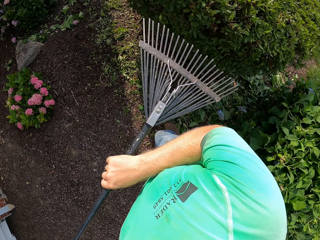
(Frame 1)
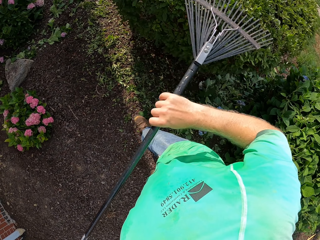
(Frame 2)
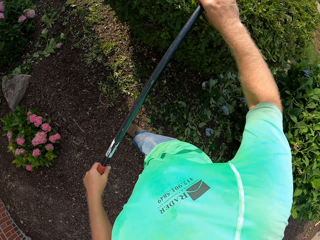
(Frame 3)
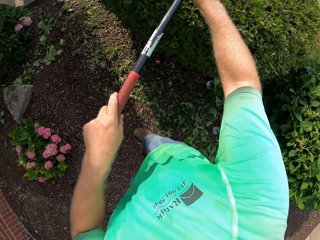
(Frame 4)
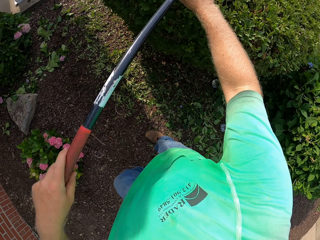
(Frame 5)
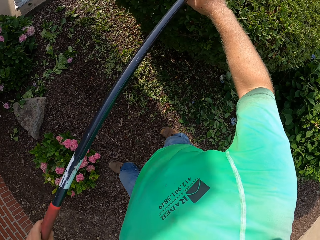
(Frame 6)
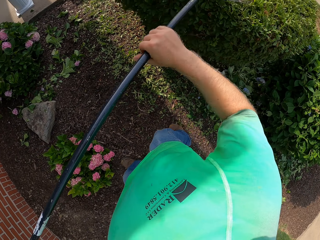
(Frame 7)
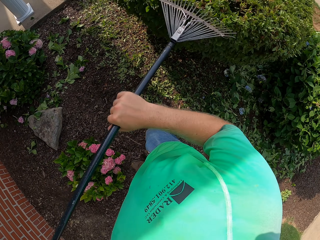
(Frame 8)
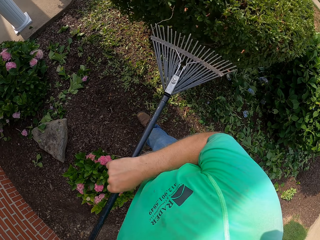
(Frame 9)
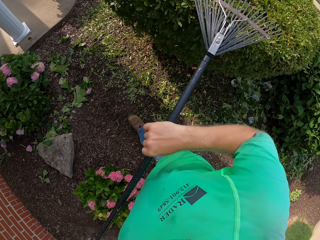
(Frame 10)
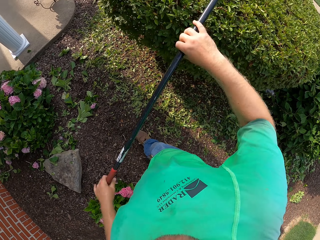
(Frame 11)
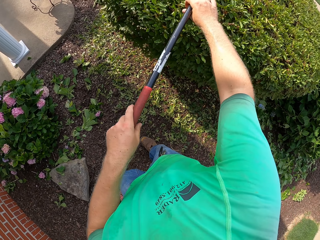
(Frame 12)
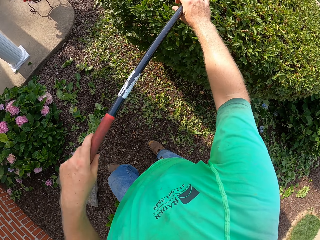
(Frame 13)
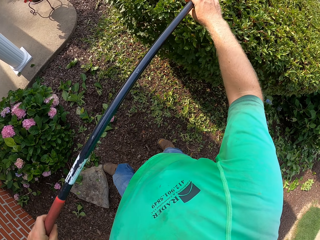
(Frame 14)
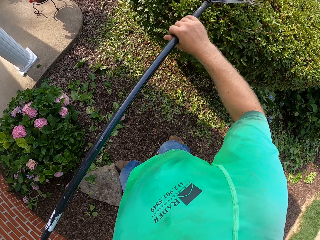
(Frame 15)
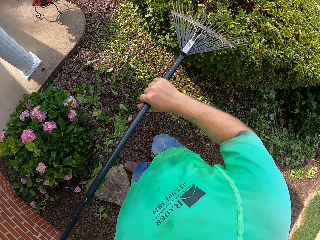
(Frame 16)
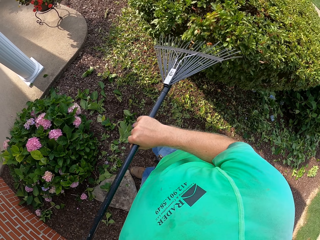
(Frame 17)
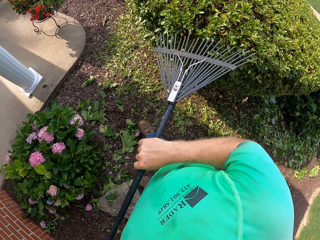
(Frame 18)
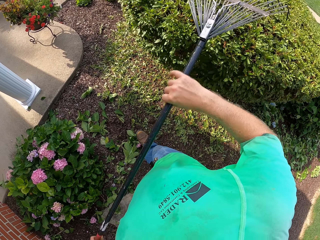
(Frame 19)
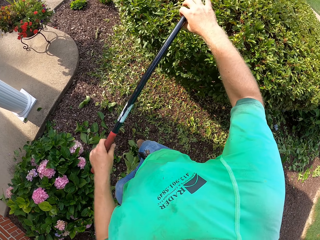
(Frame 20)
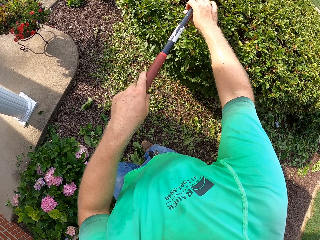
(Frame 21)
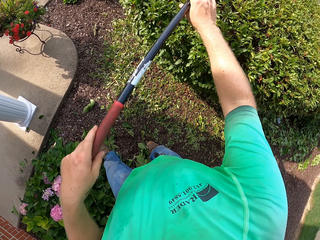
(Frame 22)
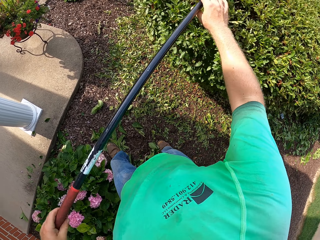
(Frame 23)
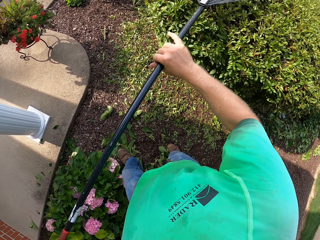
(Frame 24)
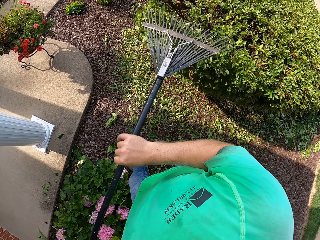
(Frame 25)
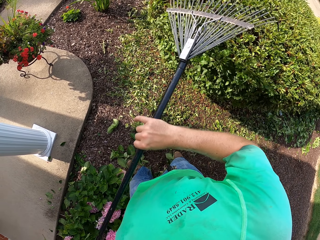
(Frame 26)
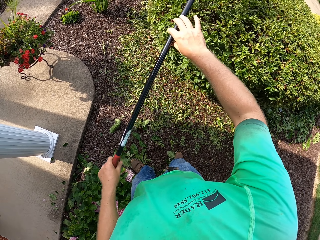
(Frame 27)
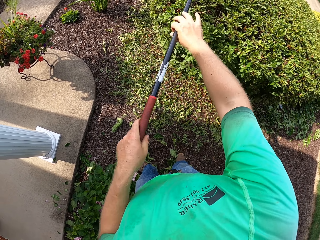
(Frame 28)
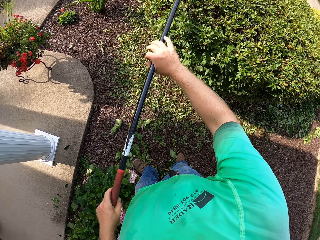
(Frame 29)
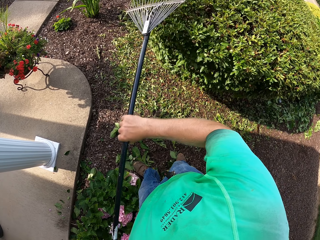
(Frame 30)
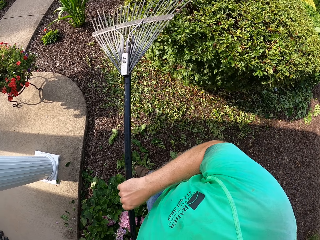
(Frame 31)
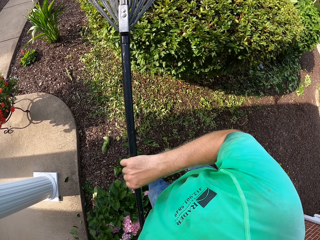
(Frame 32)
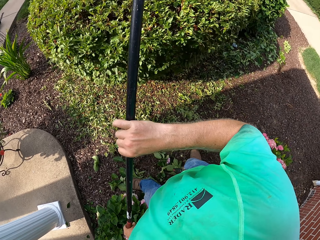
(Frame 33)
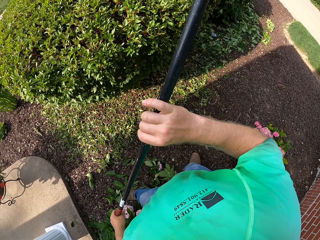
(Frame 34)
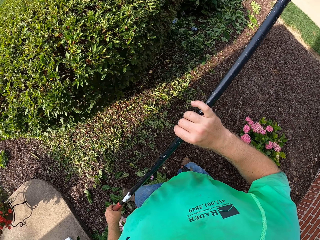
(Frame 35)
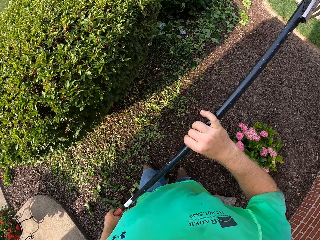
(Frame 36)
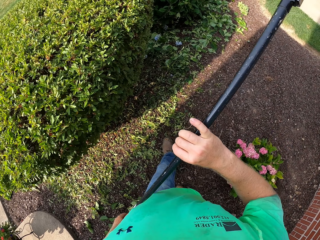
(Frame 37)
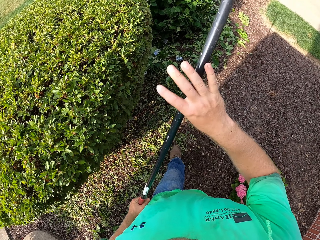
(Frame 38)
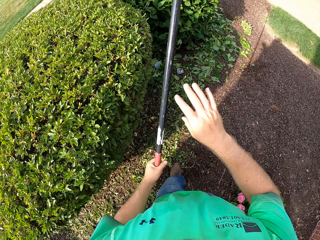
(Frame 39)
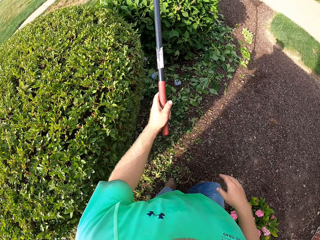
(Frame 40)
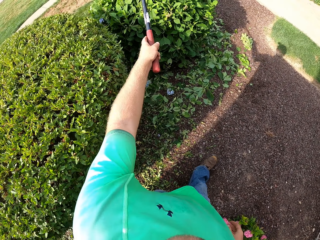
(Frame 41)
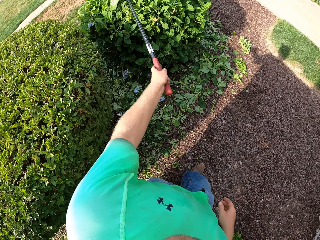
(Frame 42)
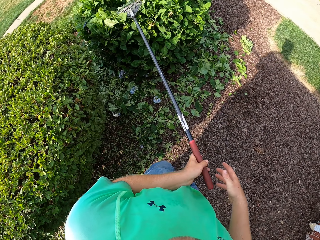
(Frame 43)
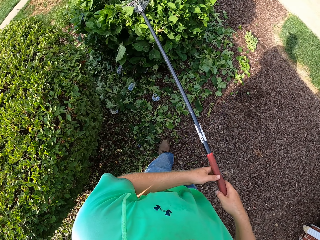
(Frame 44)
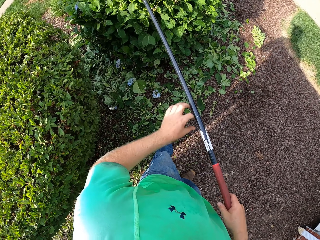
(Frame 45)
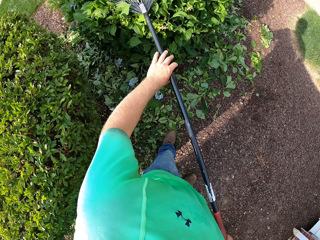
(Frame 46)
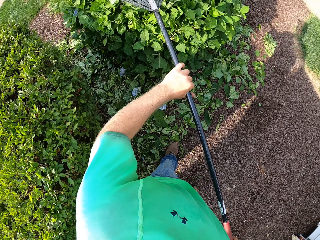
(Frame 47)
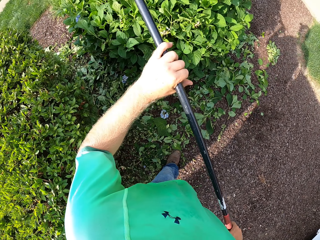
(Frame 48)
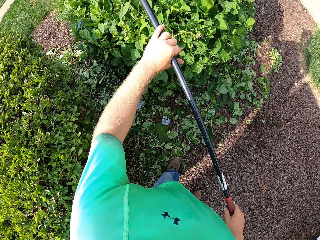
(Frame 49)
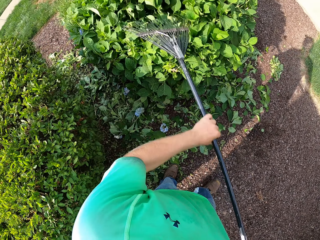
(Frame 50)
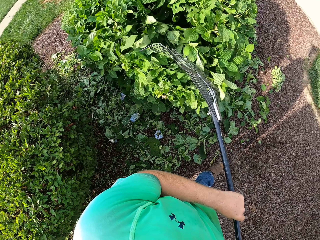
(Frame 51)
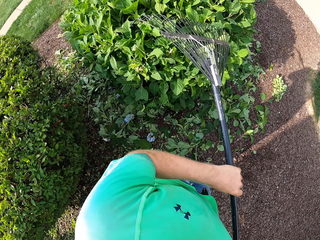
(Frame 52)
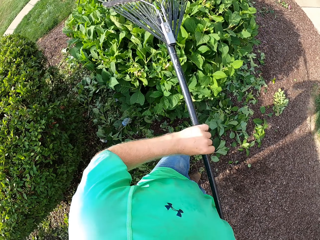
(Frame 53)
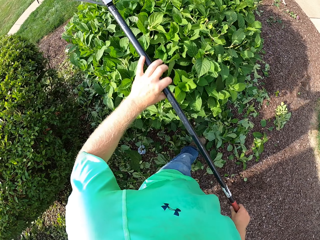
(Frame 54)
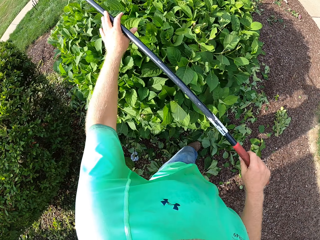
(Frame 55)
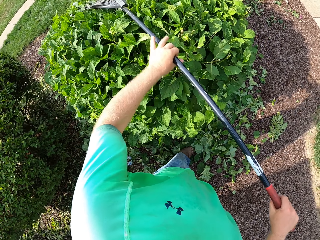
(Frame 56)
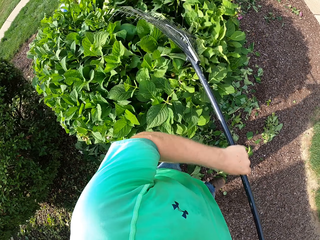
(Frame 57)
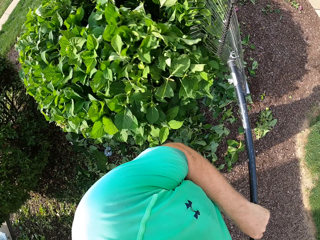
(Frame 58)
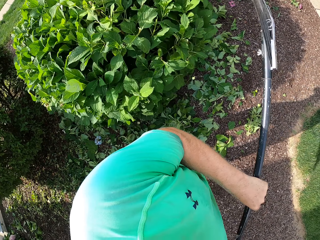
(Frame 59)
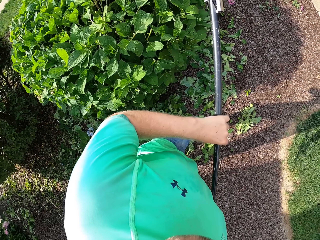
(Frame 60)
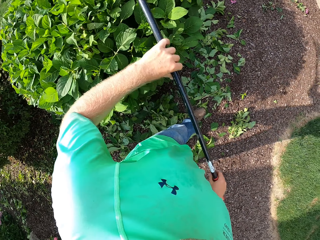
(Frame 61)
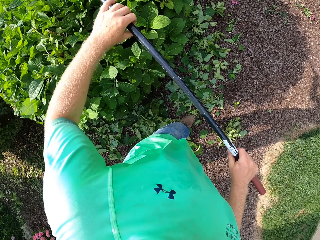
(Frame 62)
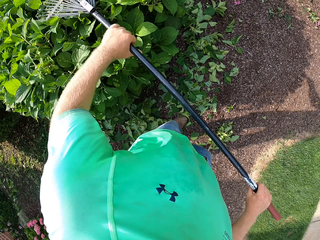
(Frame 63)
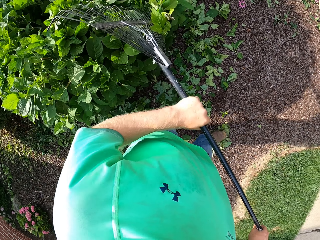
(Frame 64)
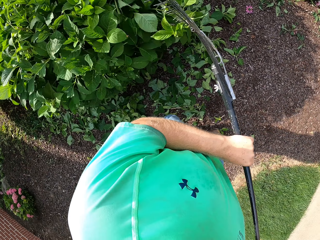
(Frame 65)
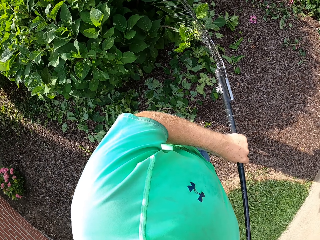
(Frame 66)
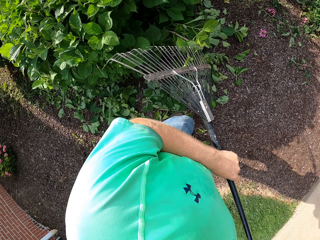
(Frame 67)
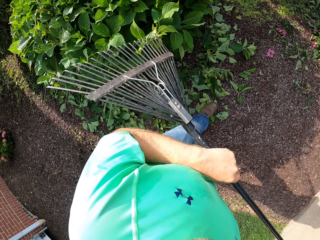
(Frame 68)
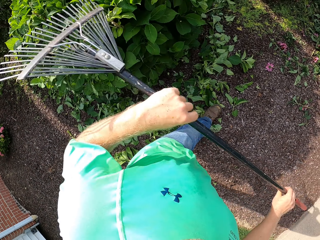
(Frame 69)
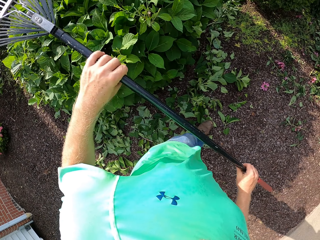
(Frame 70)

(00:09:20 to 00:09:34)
The camera wearer sweeps leaves from the trees. He holds the rake in his left hand and rakes the bush with the rake in his left hand. He holds the rake with both hands and rakes the bush with the rake in both hands.

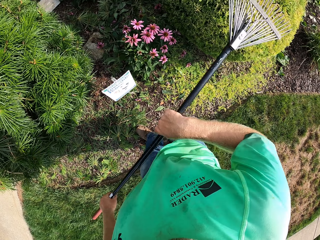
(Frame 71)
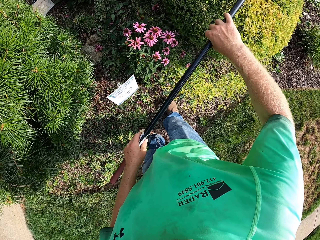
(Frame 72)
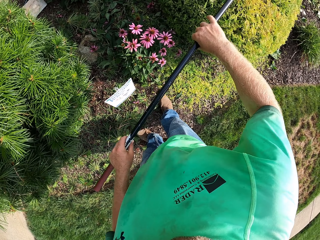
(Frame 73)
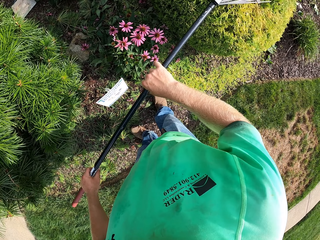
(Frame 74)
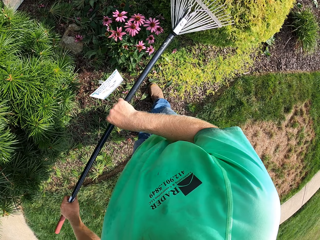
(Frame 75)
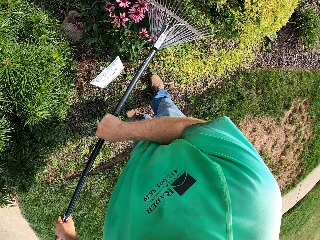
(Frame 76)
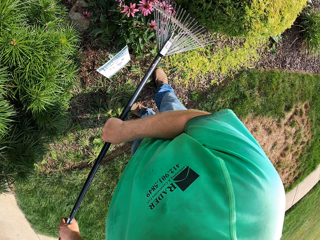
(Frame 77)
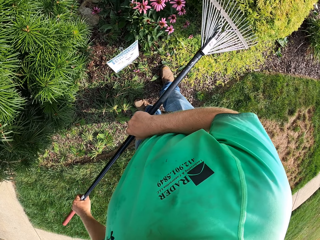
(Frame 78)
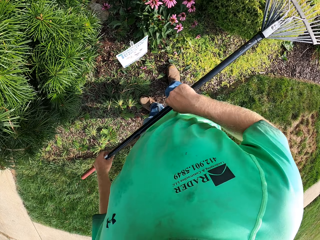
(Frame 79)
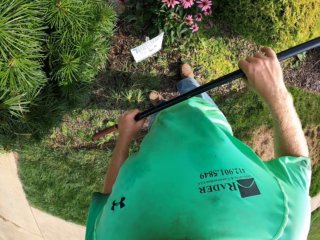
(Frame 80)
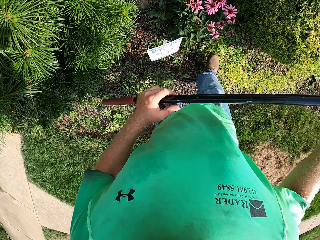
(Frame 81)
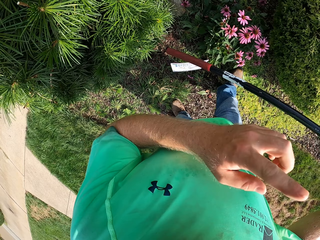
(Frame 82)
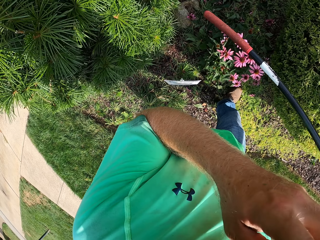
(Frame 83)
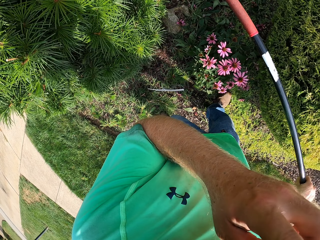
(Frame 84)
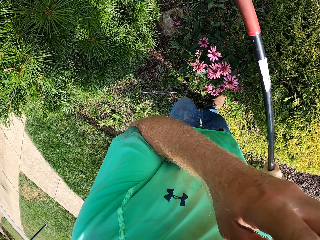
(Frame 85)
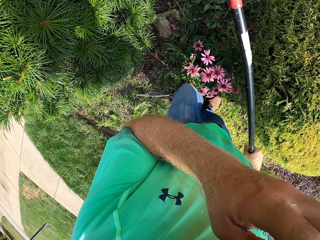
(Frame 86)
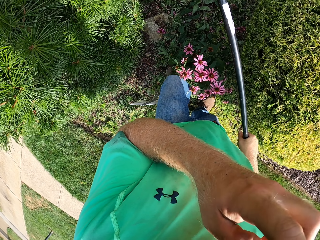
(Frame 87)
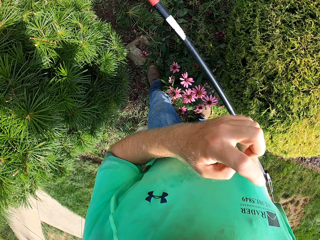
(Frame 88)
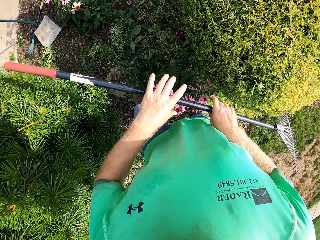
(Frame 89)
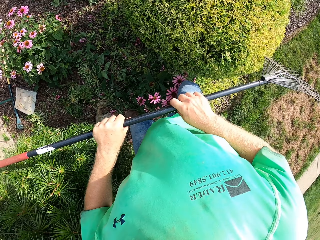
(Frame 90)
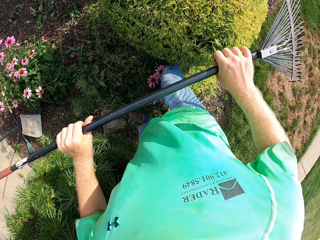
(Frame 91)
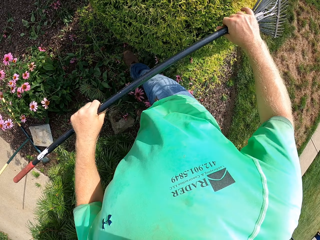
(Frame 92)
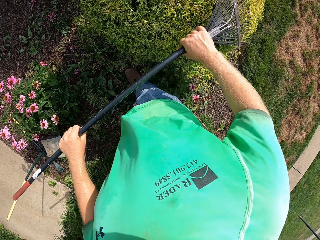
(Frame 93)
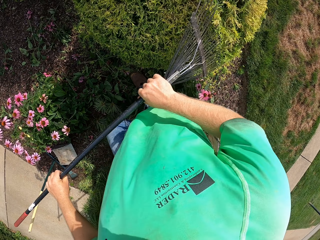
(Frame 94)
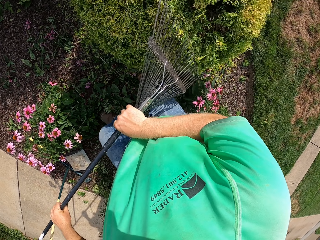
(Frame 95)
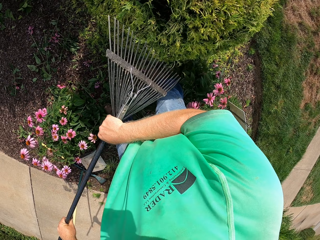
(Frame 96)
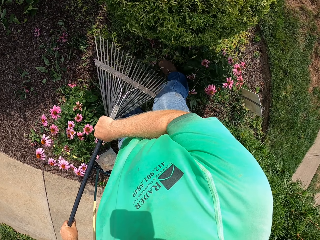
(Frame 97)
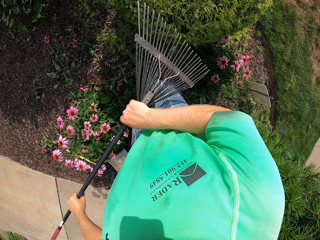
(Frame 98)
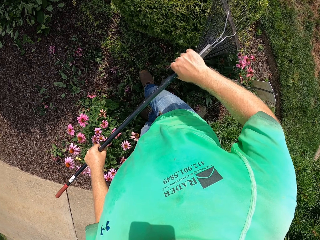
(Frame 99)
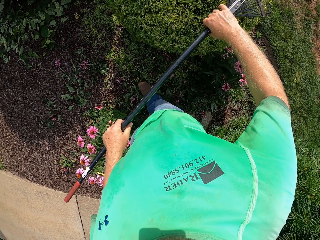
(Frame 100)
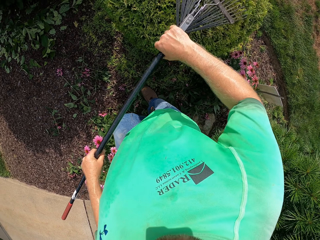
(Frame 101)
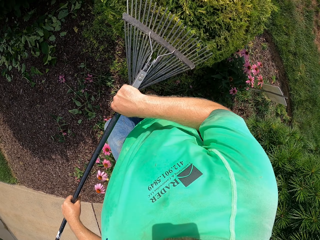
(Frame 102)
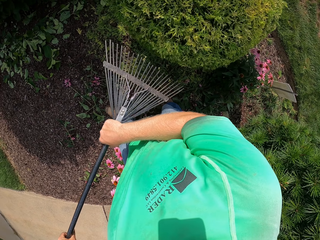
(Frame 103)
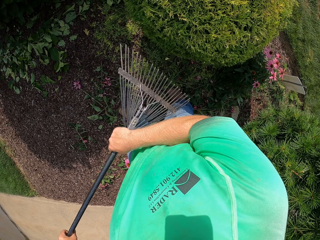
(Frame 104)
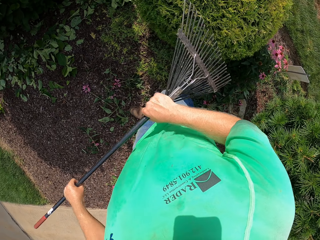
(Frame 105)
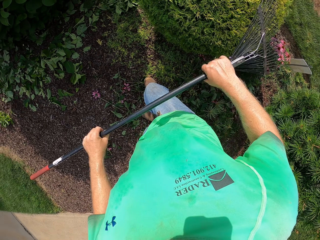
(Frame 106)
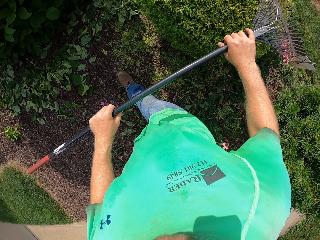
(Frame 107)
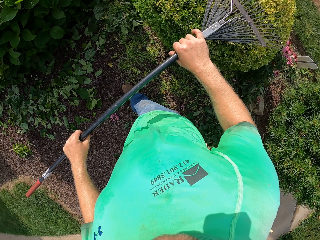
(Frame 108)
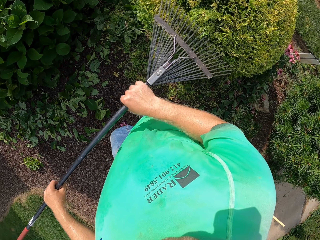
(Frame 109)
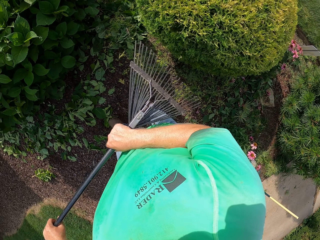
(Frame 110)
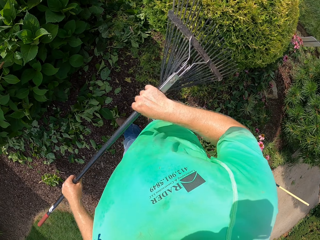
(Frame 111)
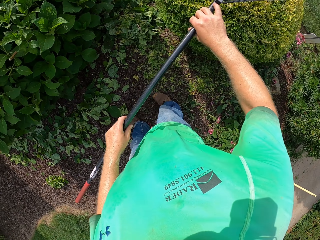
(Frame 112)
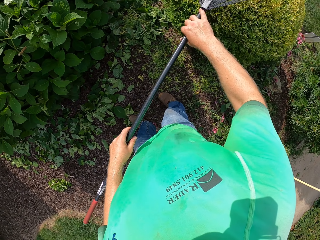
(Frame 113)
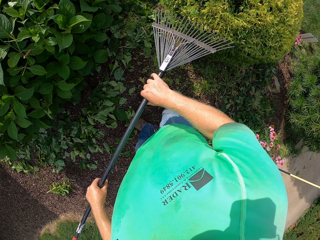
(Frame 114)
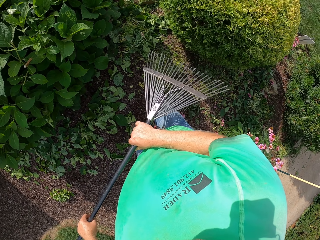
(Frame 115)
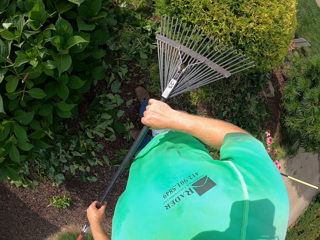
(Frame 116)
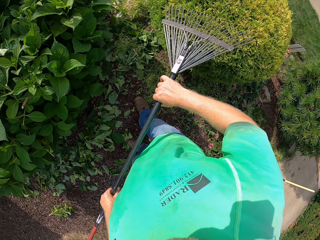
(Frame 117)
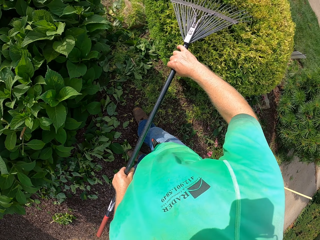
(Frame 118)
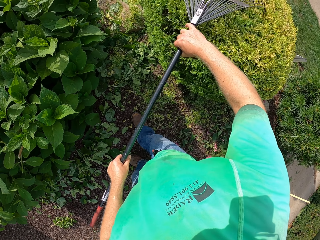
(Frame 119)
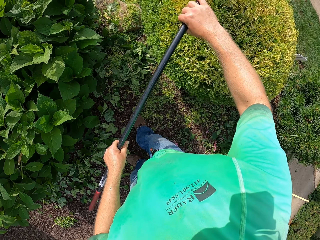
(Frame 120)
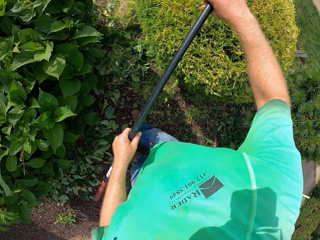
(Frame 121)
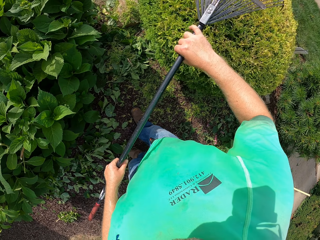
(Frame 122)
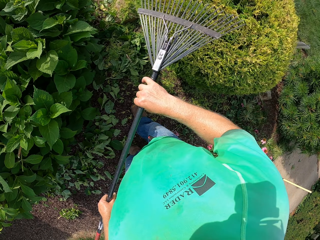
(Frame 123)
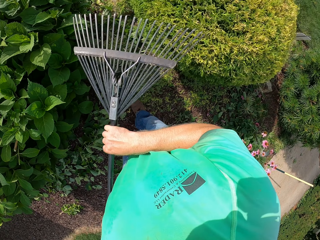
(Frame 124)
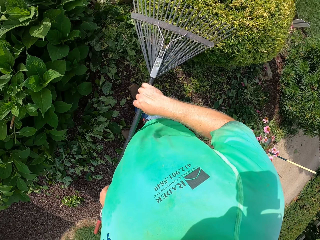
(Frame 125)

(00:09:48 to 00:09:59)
The camera wearer holds the rake in his right hand. He touches his face with his left hand. He holds the rake with both hands. He rakes the bush with the rake in both hands. He sweeps leaves from the trees.
